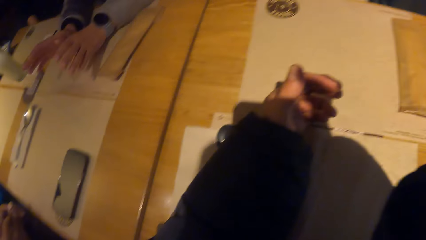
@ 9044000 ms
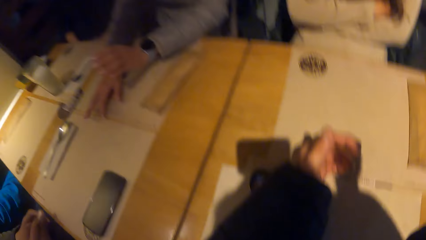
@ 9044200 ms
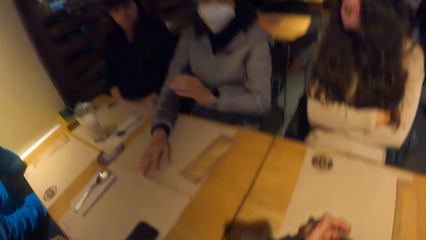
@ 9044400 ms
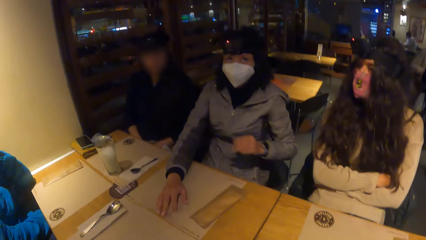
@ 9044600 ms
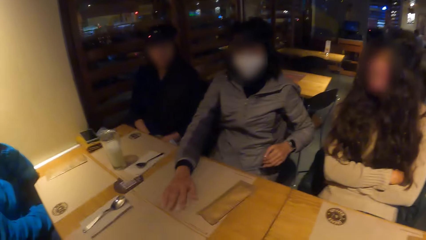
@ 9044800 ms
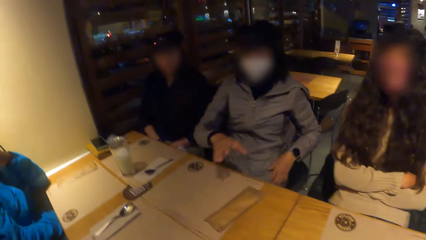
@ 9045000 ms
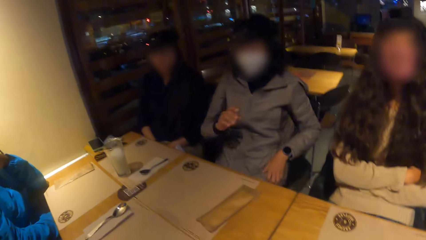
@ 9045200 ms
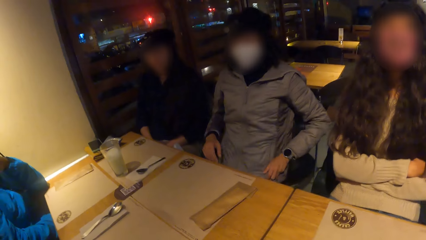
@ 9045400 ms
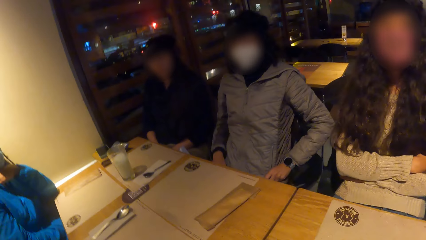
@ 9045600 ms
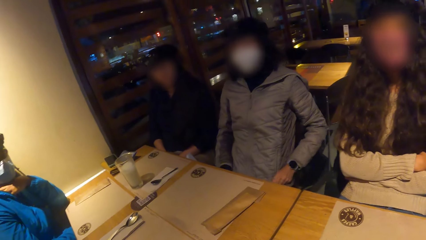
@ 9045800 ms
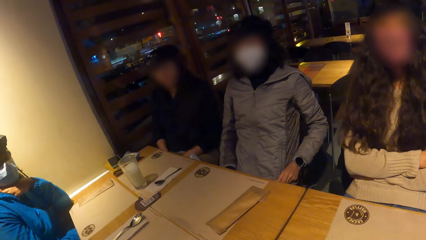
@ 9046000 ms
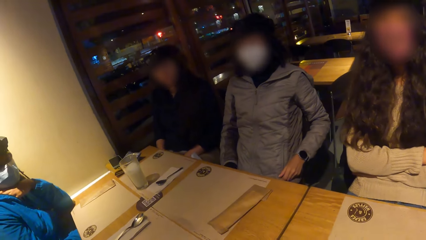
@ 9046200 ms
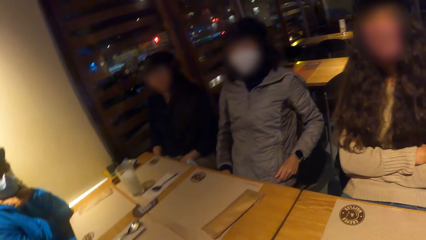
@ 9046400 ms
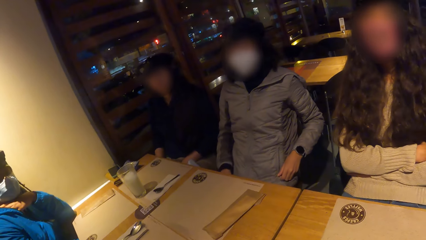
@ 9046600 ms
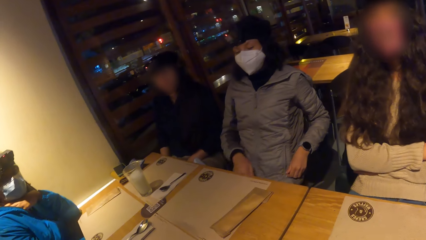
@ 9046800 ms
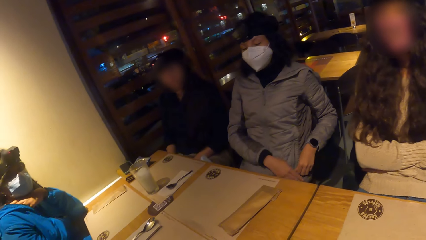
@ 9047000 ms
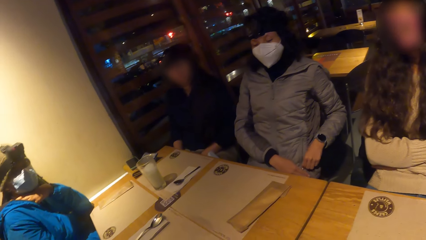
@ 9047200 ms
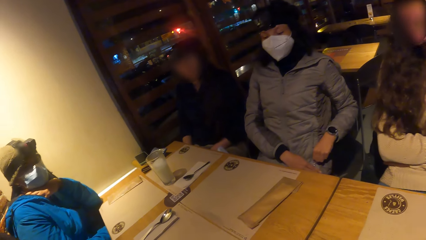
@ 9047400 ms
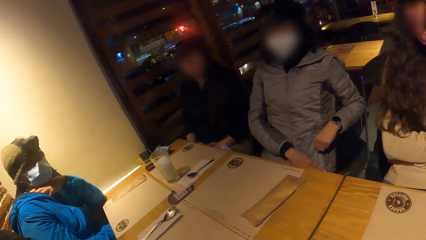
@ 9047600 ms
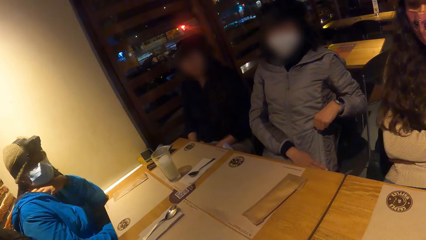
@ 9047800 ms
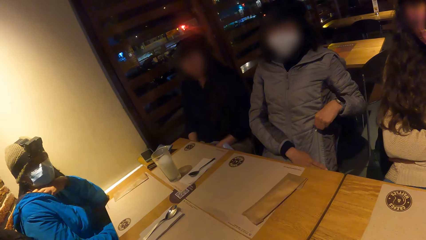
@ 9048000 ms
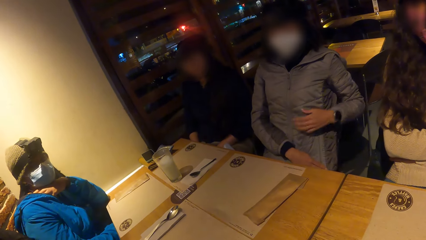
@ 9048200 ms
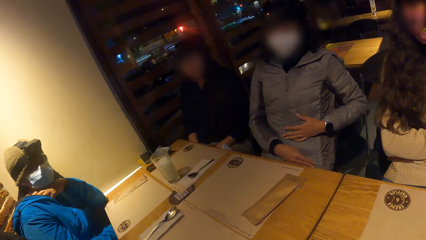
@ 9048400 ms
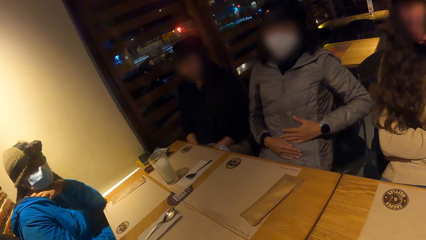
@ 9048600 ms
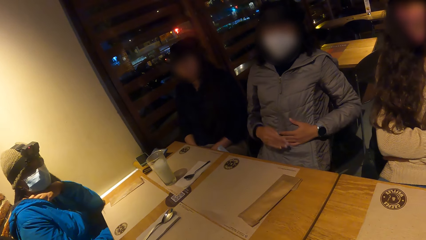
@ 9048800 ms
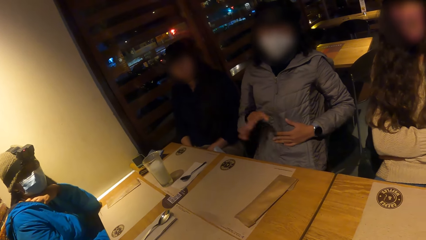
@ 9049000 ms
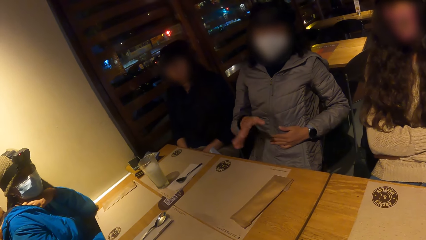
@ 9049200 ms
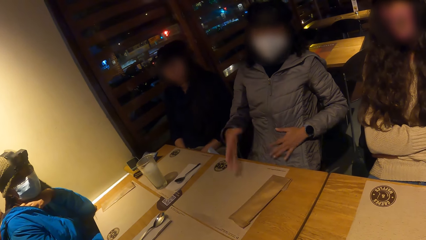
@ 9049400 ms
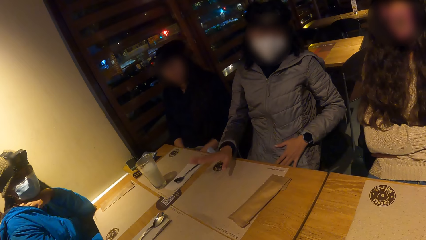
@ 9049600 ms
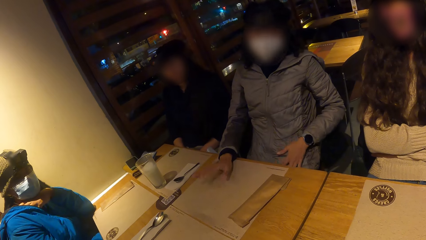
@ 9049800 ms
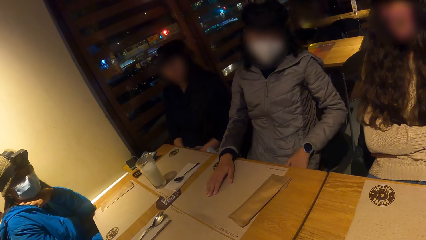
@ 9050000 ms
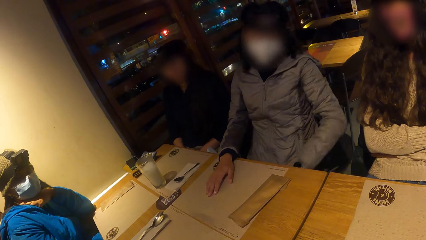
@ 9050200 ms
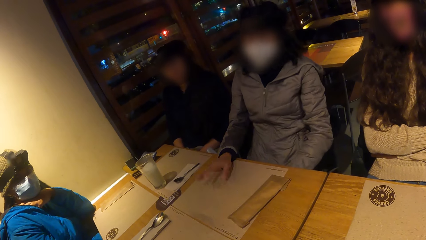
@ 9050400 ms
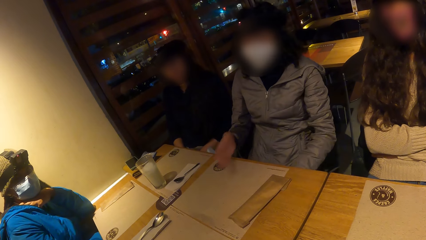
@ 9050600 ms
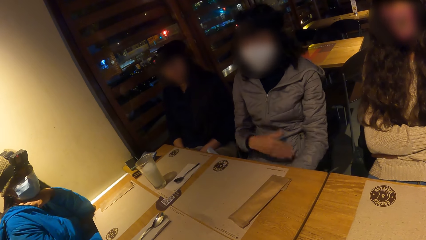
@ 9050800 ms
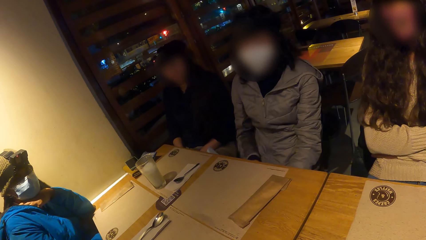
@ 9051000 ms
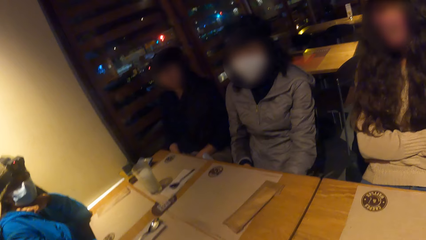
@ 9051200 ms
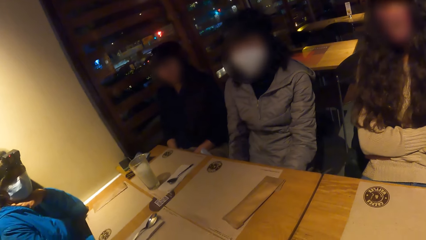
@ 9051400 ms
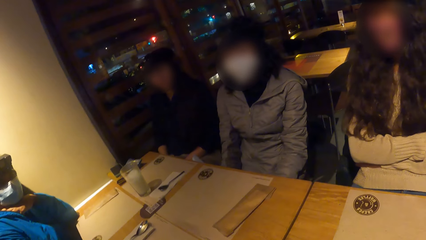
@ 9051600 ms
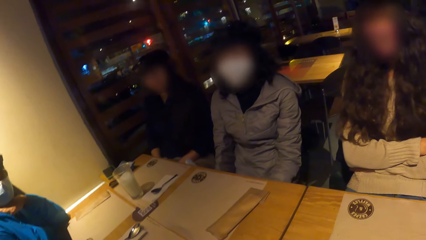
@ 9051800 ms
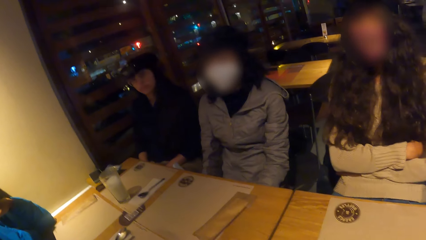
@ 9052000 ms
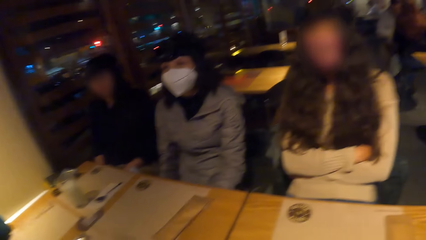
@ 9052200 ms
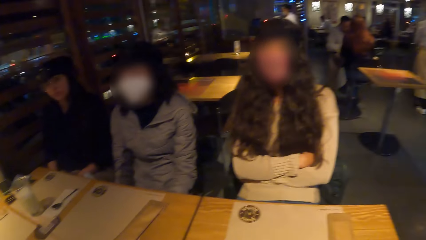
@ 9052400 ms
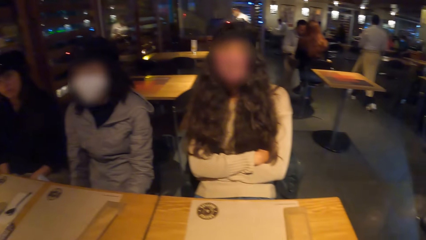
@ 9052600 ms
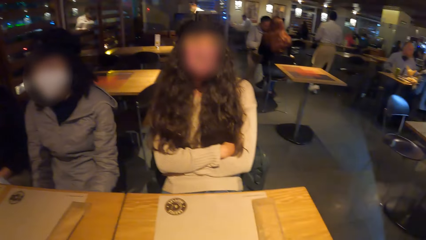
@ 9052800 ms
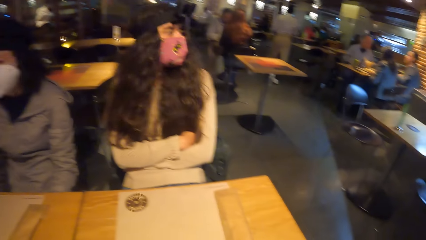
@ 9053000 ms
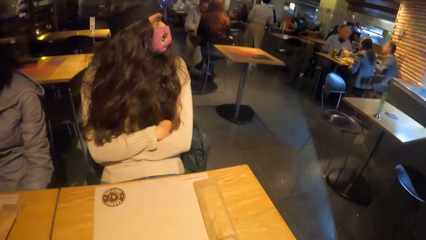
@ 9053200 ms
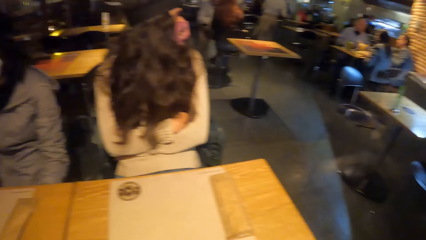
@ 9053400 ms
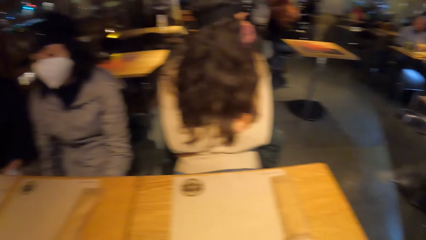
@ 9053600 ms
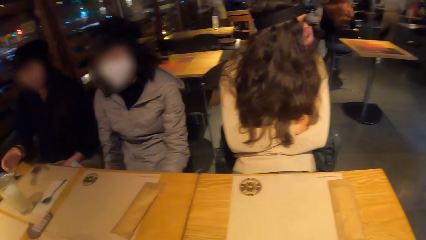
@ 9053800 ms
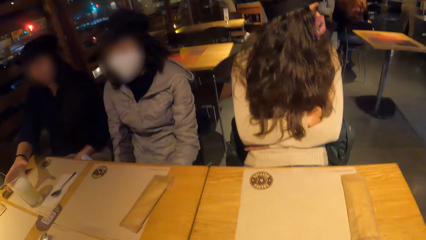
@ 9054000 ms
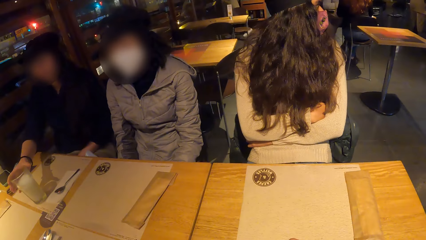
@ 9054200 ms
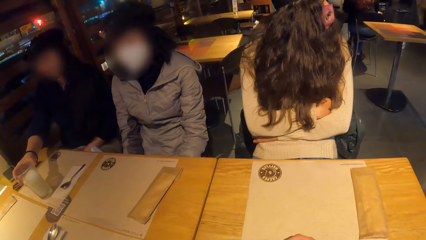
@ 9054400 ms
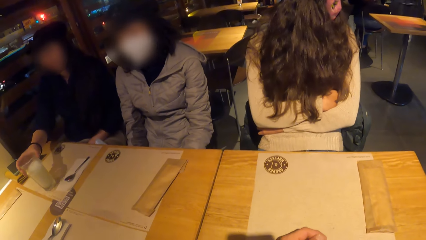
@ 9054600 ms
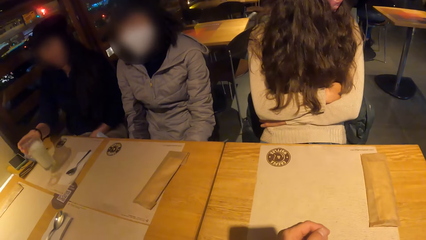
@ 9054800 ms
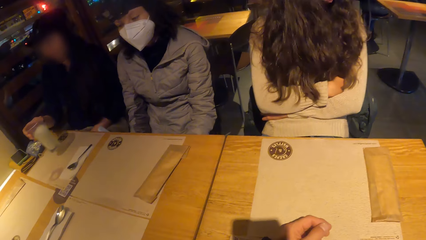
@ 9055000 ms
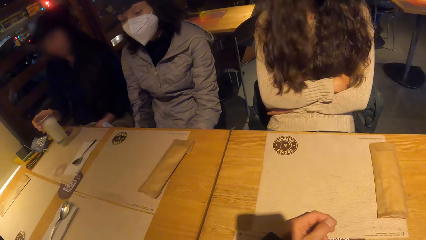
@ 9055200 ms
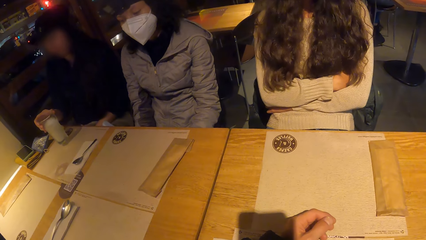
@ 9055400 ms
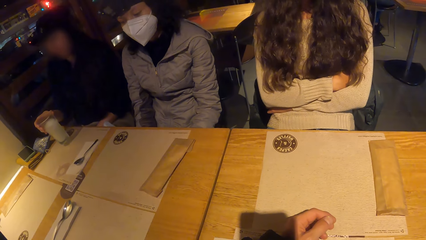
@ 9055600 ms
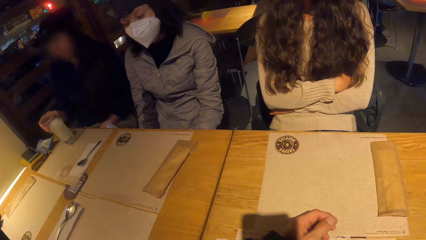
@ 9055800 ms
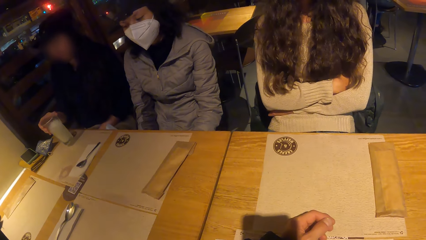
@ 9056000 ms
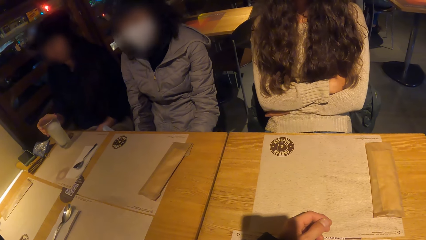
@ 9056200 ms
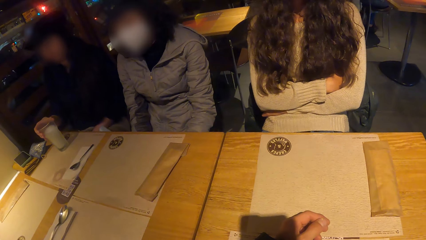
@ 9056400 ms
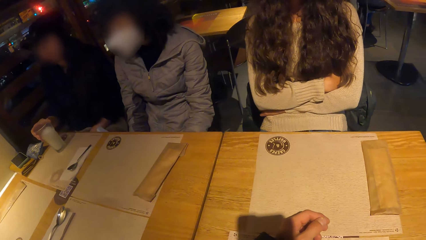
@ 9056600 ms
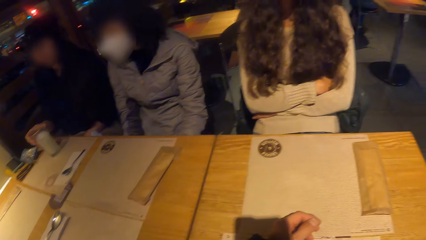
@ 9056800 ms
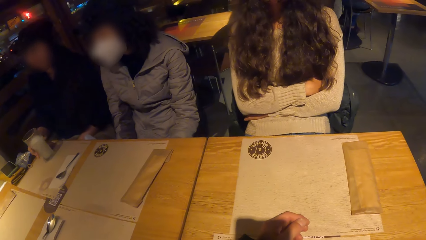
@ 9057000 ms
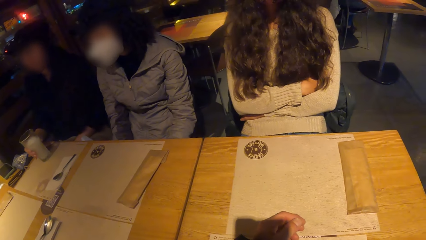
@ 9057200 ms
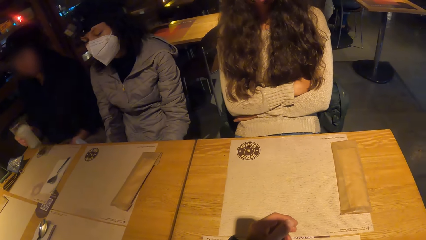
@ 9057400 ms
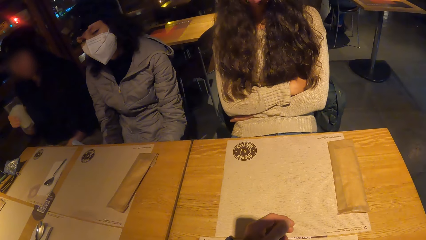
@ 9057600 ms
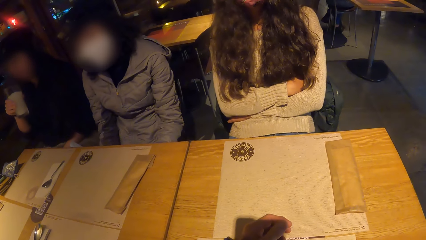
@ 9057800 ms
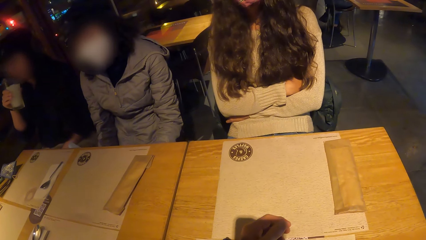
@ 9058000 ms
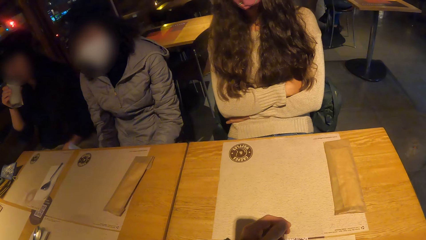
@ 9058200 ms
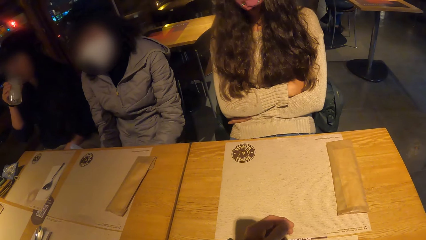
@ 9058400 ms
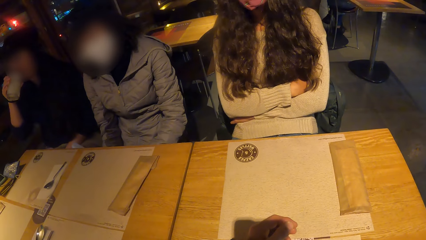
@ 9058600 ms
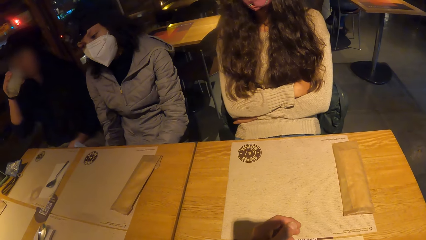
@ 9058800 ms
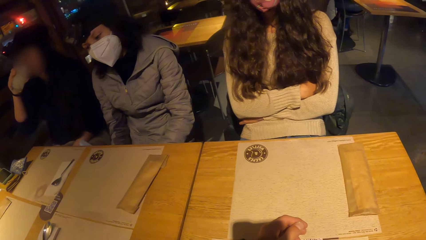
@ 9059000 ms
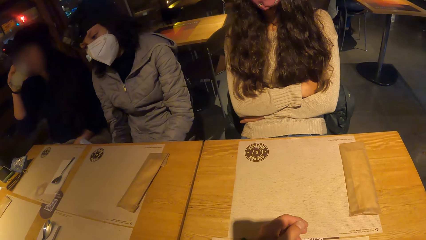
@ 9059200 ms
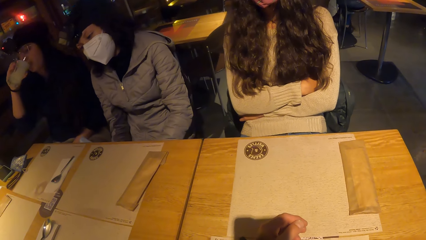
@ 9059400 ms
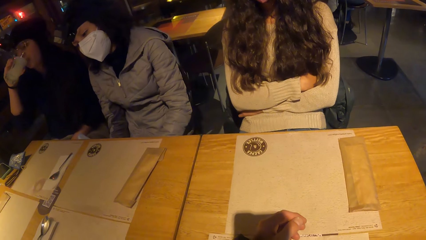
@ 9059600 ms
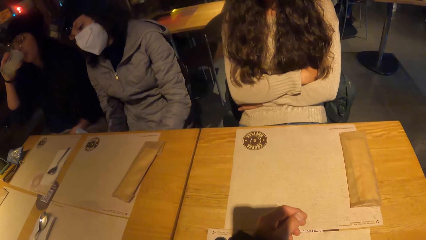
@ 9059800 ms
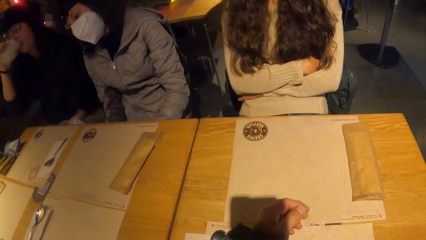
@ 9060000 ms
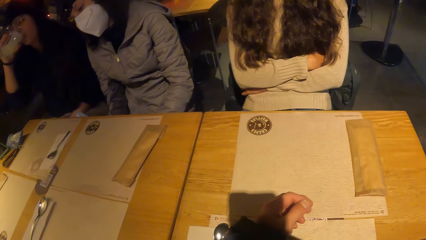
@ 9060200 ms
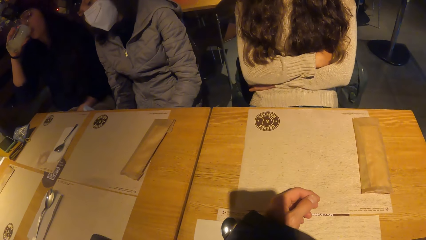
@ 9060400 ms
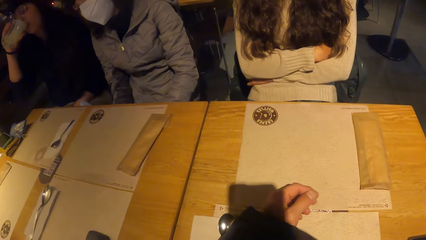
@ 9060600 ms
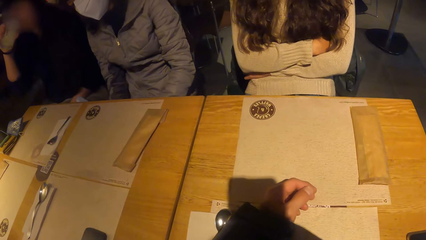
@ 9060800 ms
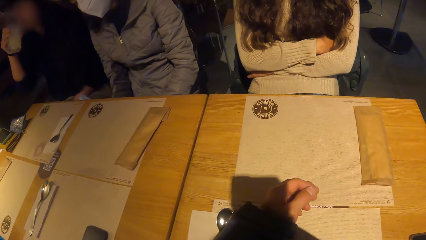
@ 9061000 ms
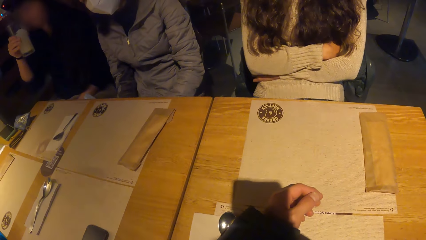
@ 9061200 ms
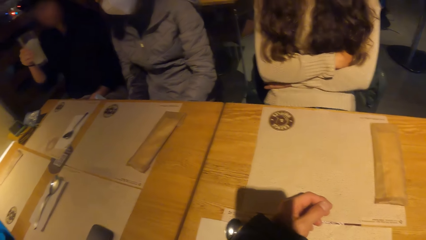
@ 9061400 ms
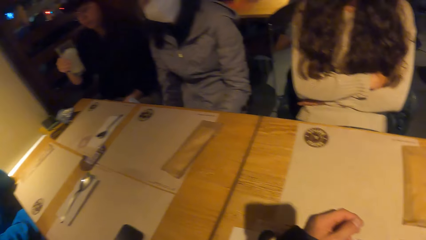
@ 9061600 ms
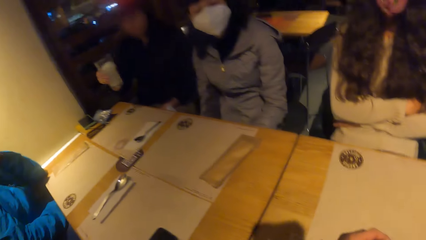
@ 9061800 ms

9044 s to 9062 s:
The woman removes her hands from the table mat on the table. She pulls a zip on her jacket up with both hands. She converses with the camera wearer. Another woman picks up the glass cup on the table with her right hand. She shakes the glass cup in her right hand and drops the glass cup in her right hand on the table. She picks up the glass cup on the table with her right hand again. She drinks from the glass cup of milk in her right hand.
